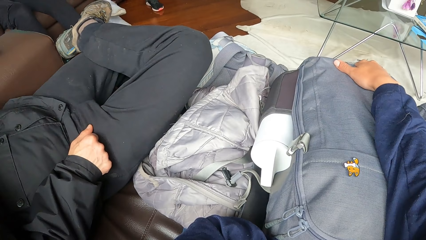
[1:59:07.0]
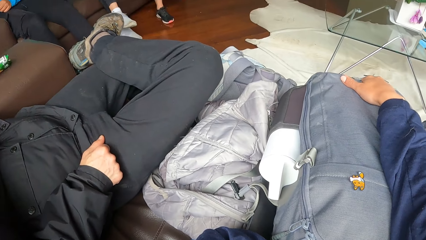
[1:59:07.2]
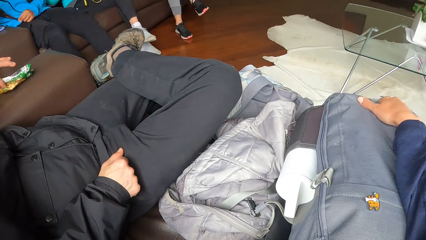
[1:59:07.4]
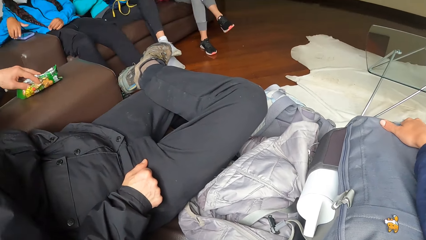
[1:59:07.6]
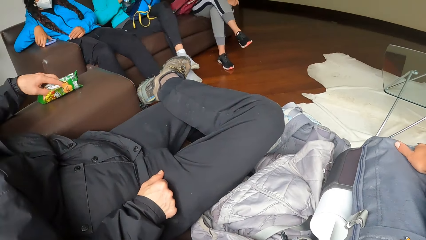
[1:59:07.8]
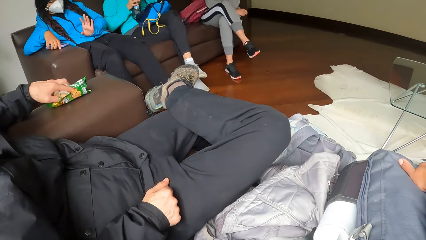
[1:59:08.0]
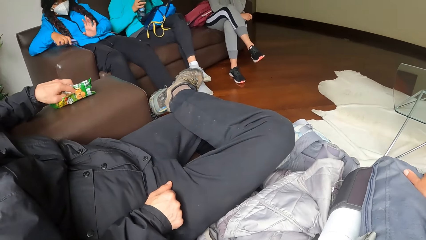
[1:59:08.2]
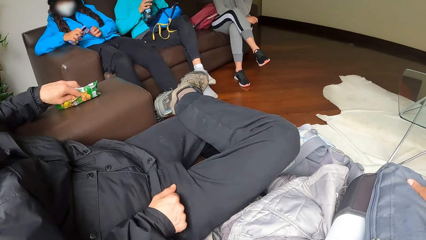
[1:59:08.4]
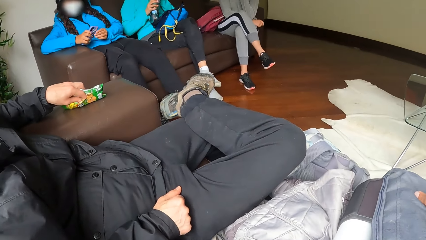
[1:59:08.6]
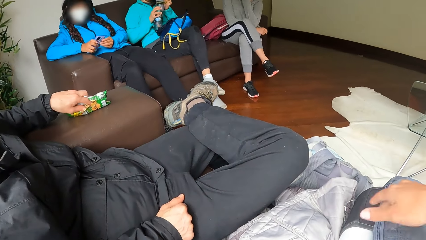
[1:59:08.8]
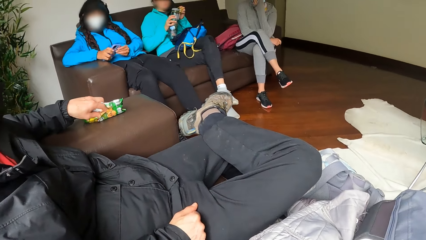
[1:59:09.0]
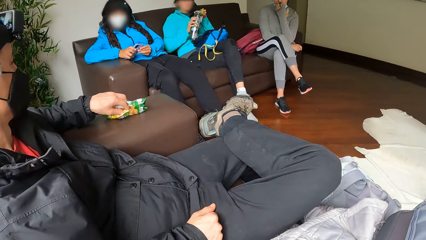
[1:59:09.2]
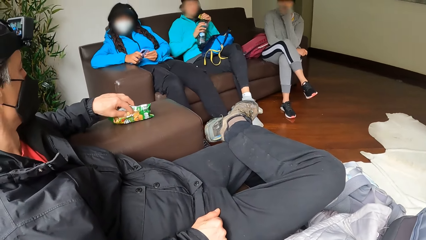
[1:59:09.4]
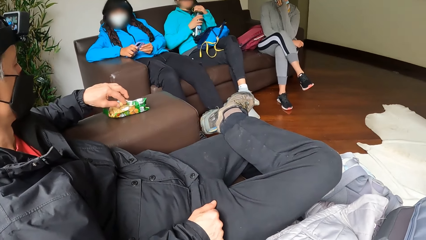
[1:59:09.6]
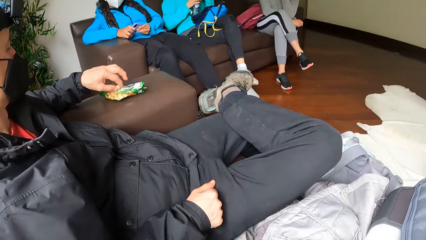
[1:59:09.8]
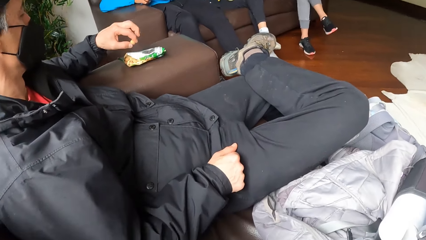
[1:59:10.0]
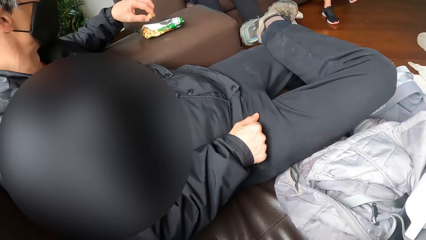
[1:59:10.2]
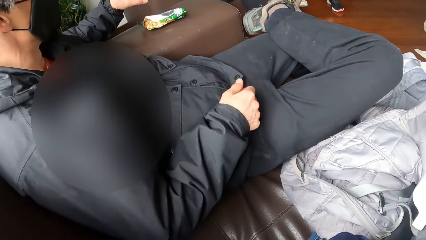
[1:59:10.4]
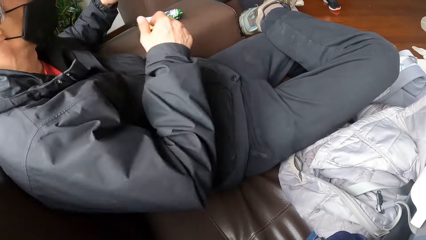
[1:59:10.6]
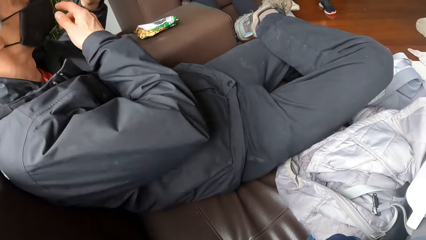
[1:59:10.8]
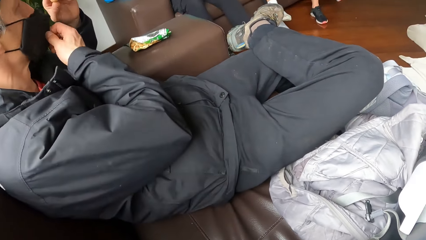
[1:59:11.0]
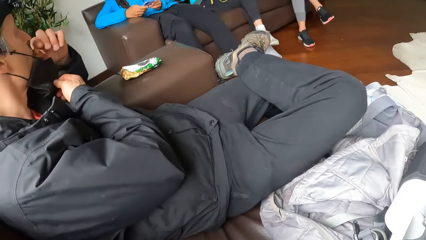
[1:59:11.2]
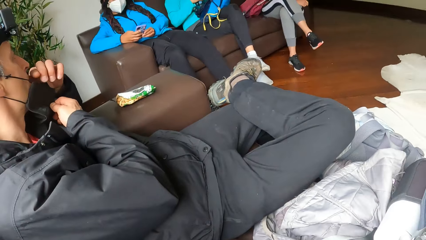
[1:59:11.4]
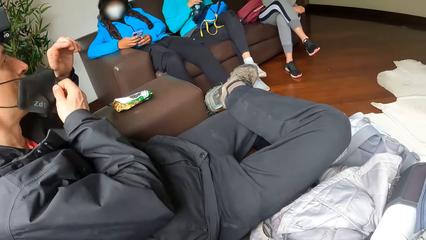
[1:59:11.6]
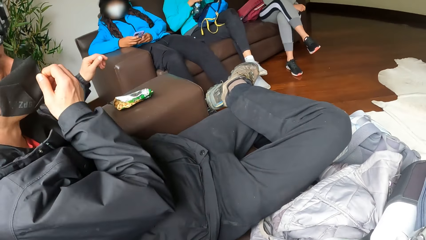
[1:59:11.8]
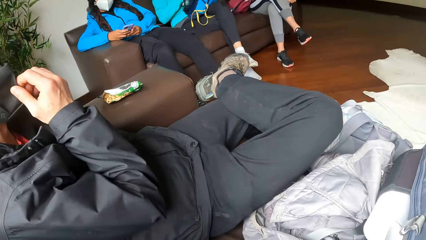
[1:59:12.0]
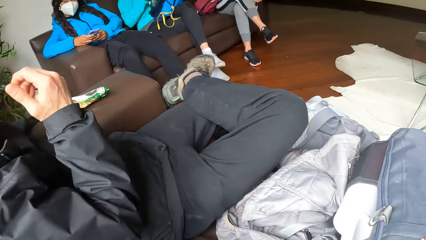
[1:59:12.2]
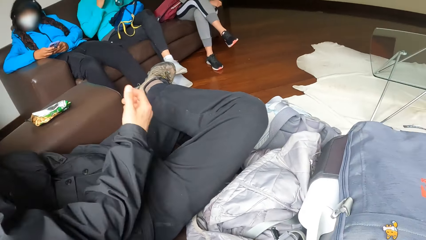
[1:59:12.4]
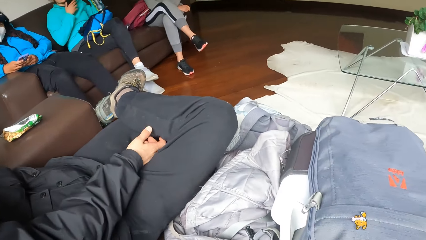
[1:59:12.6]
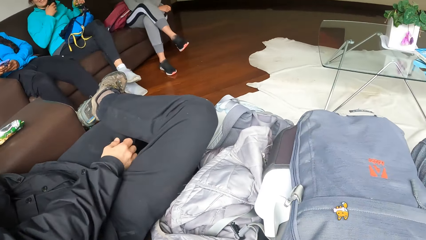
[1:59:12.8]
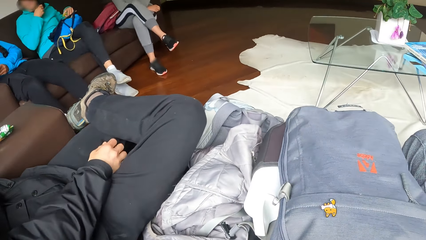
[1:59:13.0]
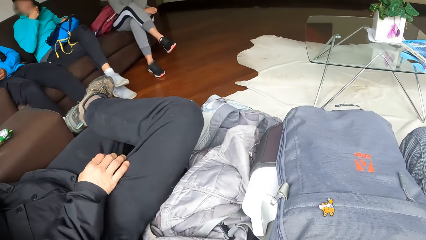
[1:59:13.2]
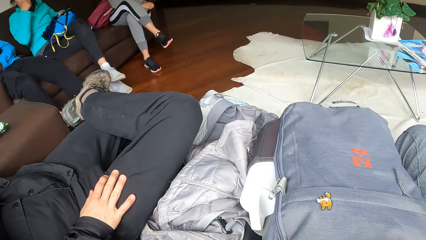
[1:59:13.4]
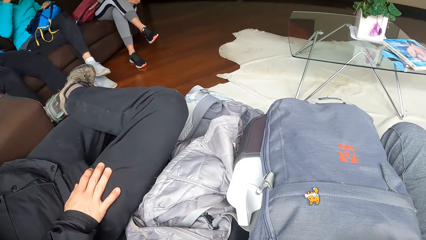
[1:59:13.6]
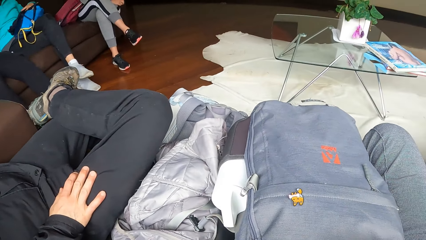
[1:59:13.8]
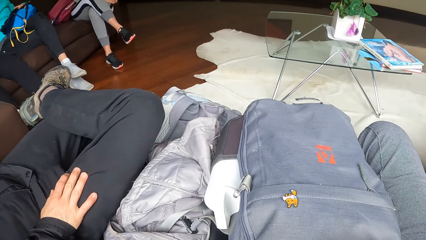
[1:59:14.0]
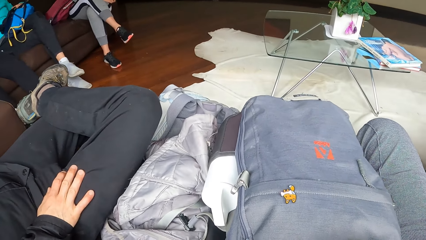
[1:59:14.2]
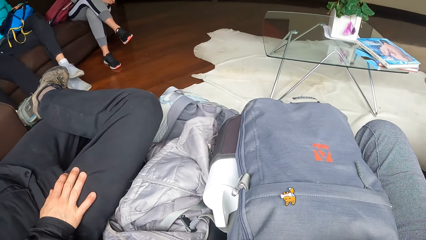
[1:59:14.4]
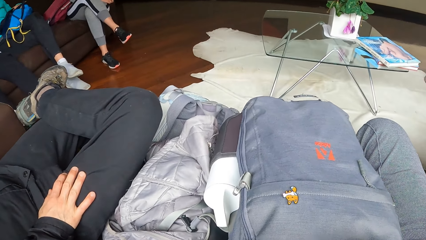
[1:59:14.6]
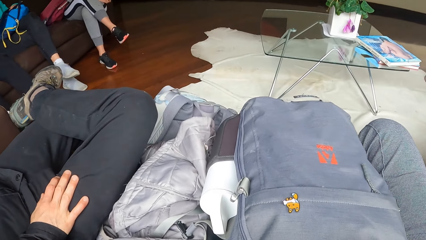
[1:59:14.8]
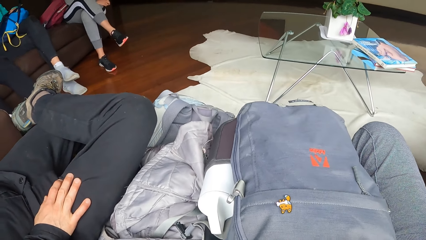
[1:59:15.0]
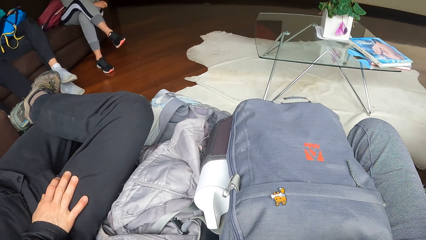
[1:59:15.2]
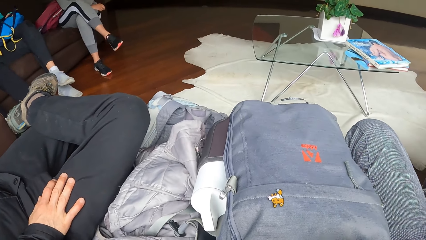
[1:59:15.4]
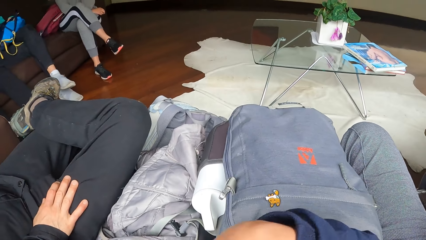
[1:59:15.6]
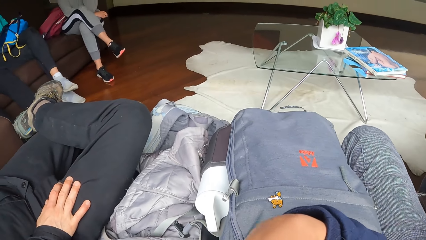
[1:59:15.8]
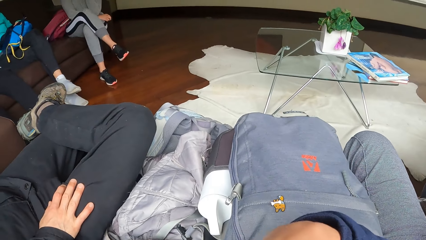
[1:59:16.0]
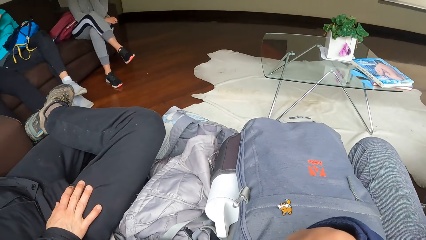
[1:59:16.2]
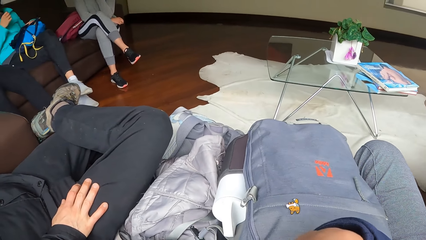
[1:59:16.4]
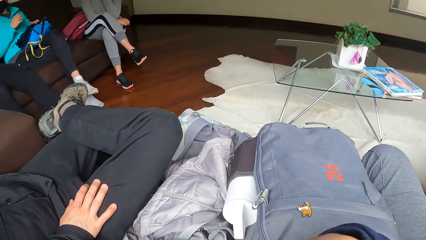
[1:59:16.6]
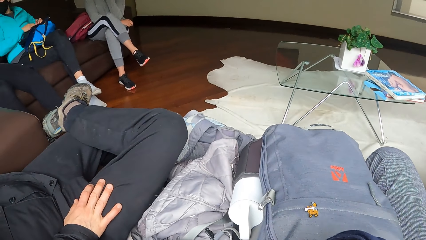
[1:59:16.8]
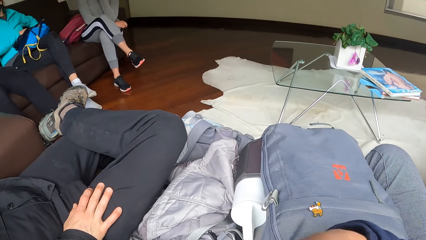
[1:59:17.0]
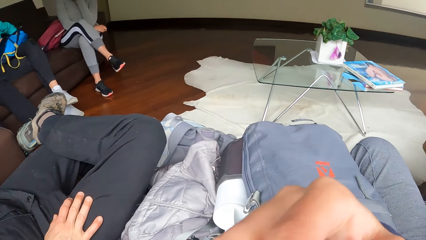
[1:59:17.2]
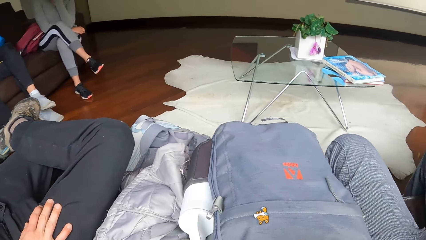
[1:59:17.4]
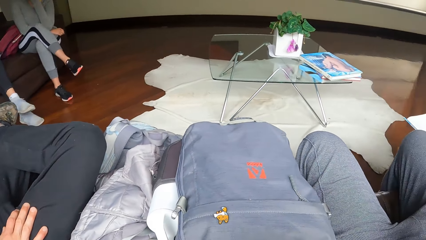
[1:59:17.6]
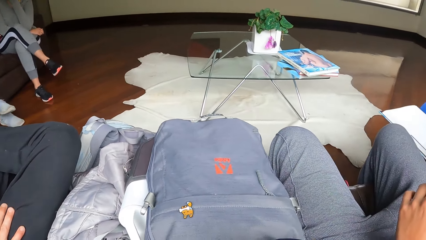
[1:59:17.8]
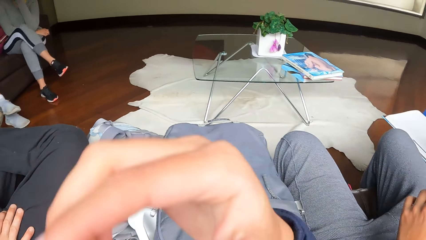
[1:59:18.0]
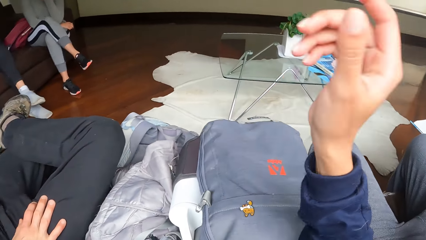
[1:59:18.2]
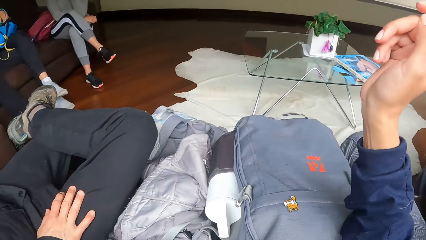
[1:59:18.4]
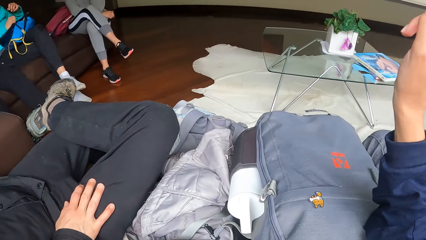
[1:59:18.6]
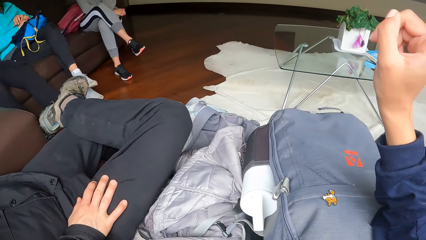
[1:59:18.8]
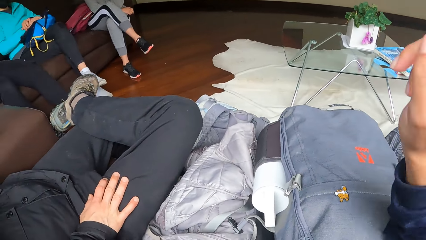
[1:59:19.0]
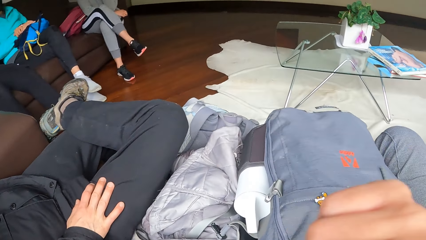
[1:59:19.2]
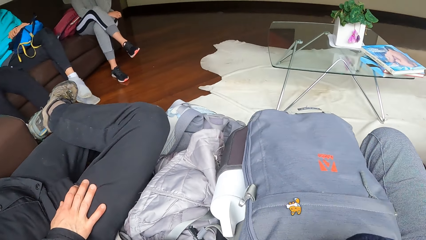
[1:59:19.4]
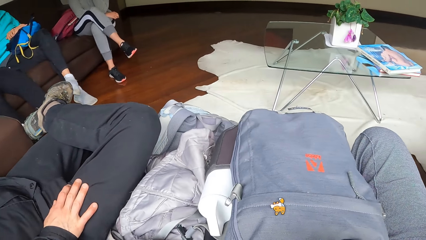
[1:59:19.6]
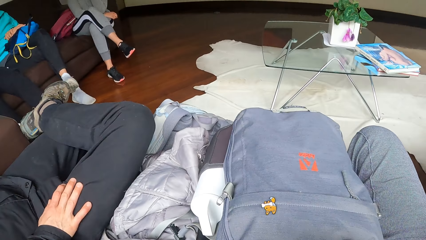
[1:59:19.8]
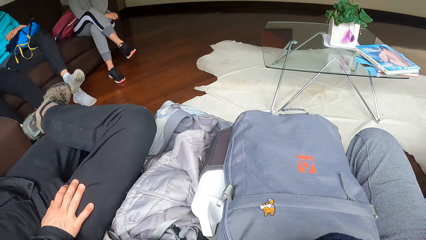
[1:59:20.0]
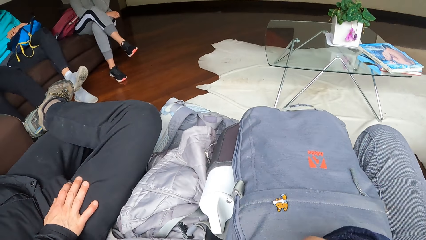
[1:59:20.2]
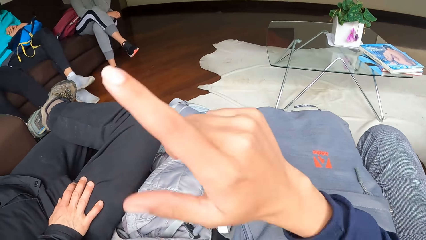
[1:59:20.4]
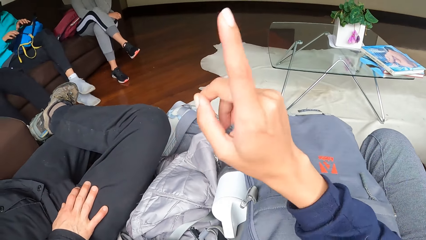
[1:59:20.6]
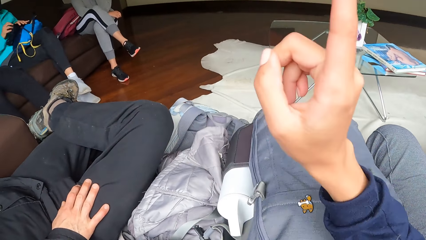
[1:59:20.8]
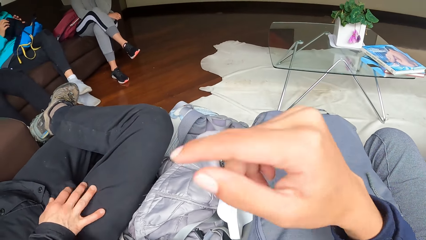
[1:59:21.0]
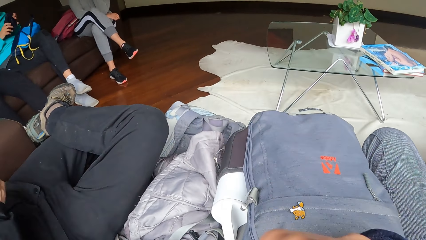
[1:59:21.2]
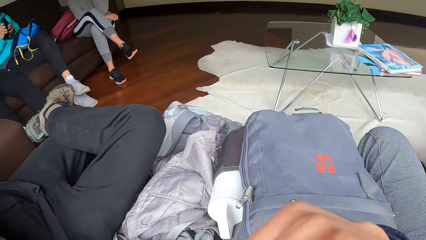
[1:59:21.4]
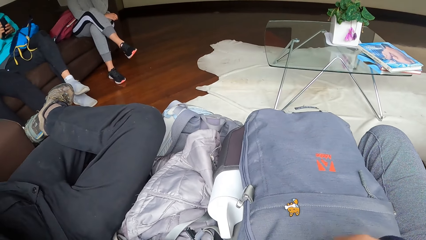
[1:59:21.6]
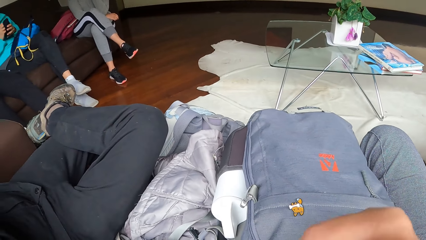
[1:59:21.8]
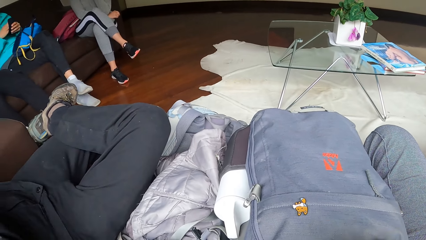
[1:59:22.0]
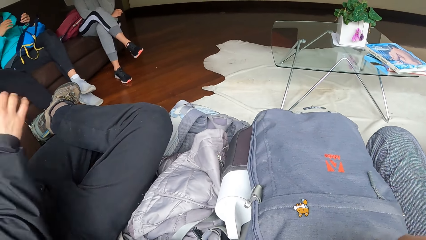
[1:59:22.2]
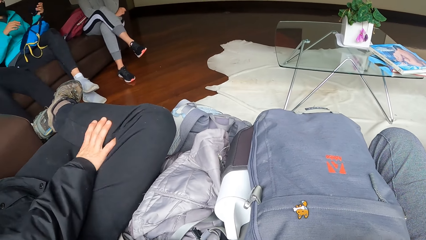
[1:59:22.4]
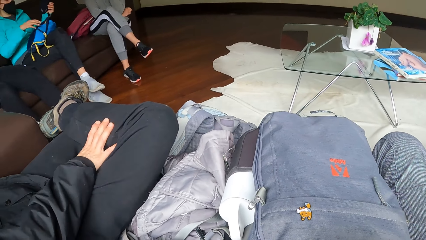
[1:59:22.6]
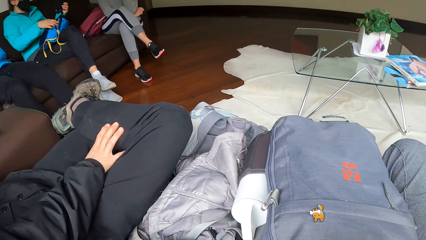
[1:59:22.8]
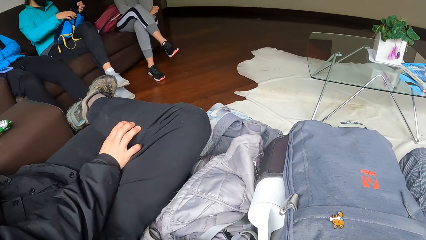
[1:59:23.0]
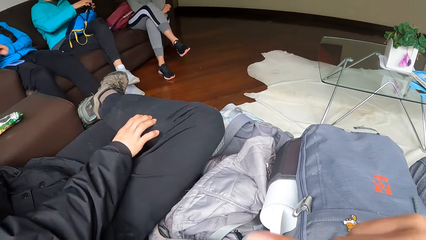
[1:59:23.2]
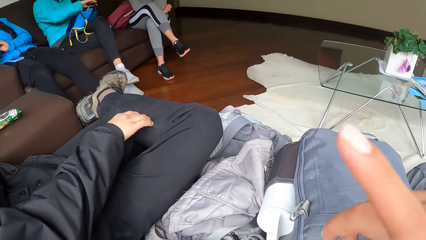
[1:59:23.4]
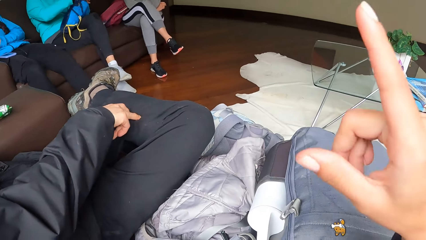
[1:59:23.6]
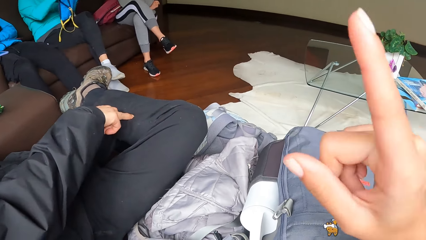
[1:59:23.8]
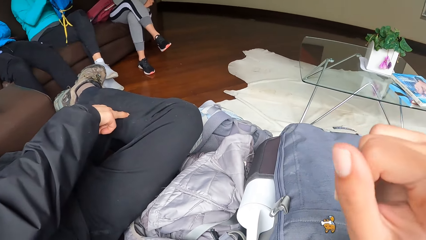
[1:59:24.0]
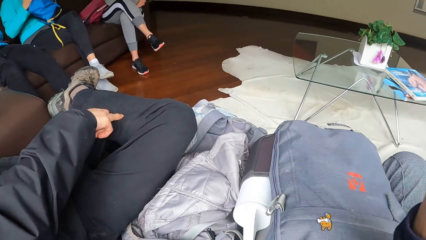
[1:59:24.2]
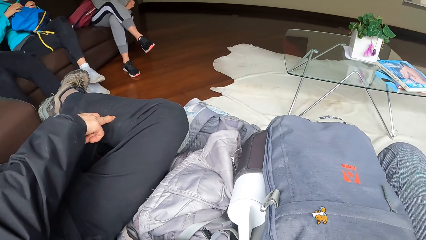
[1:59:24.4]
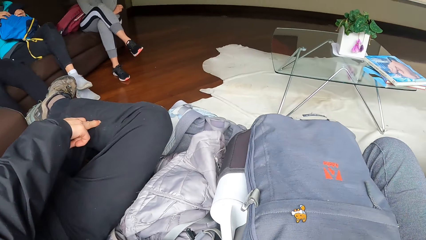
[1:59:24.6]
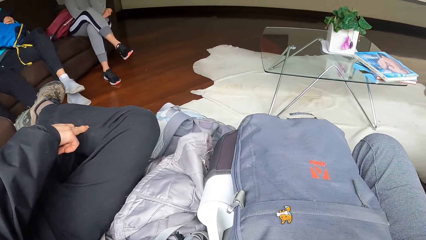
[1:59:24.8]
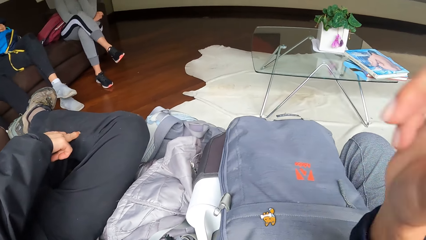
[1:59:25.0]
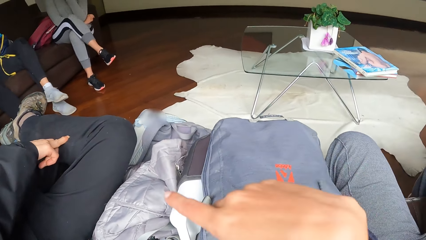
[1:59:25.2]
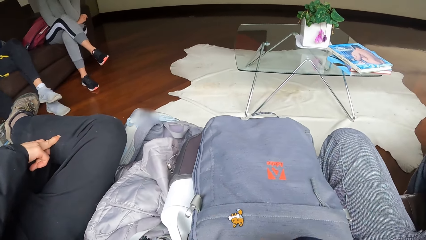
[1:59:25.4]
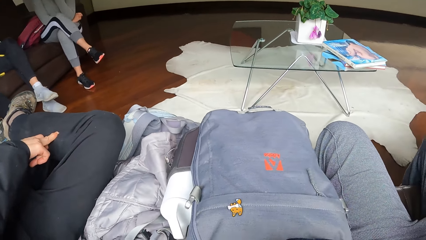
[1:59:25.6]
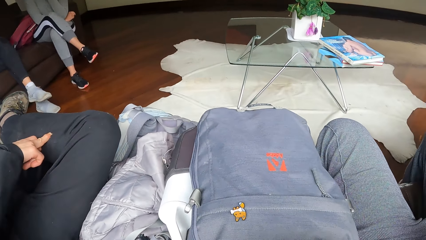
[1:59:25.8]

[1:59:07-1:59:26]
The man picks up a cookie from the sachet on the sofa with his left hand. The woman picks up the phone from the sofa with her right hand. The camera wearer interacts with the man. The man adjusts his nose mask with his right hand and puts the cookie in his left hand into his mouth. A person talks. The camera wearer talks. Another woman picks up a cloth on her bag with her hands and adjusts the bag on her leg with her hands.
